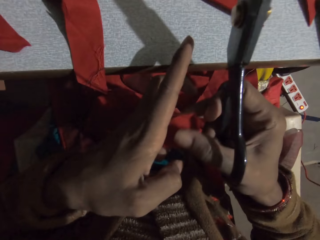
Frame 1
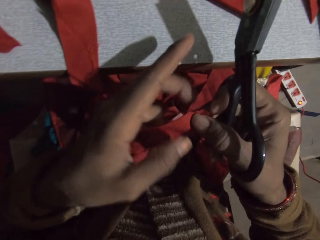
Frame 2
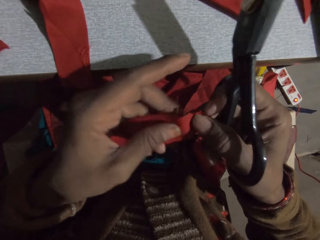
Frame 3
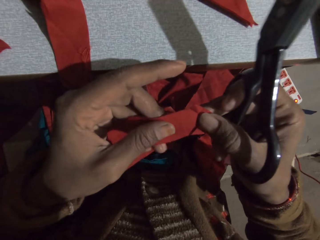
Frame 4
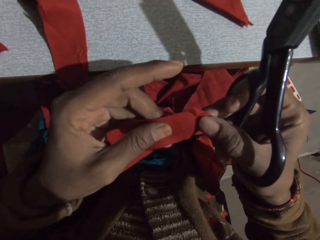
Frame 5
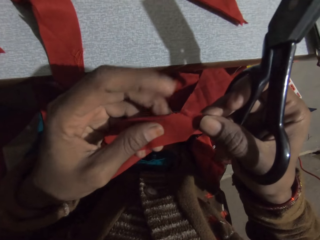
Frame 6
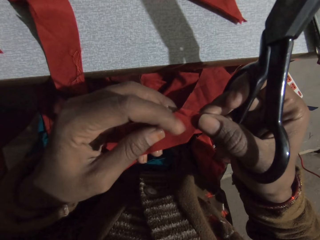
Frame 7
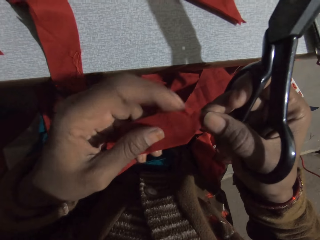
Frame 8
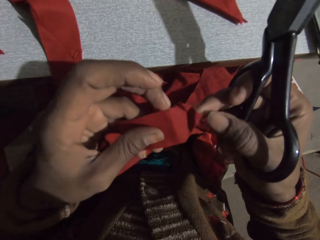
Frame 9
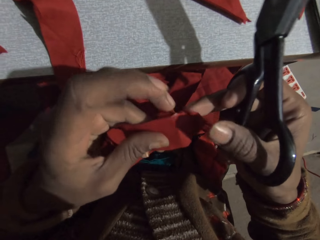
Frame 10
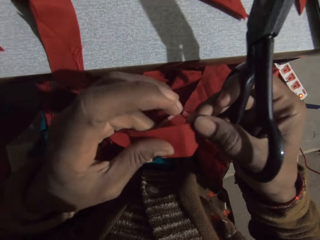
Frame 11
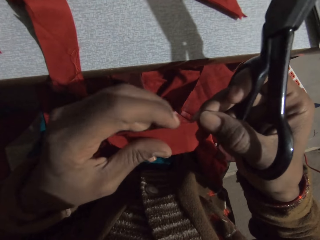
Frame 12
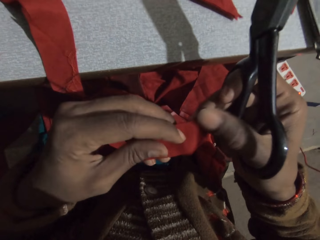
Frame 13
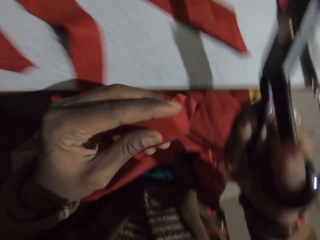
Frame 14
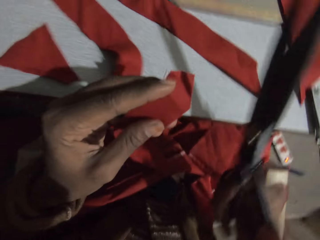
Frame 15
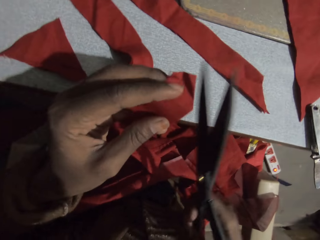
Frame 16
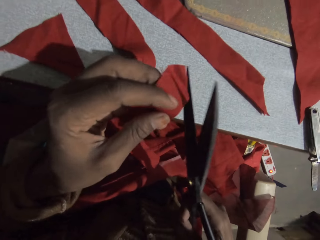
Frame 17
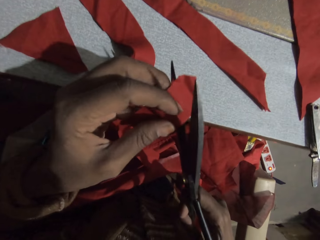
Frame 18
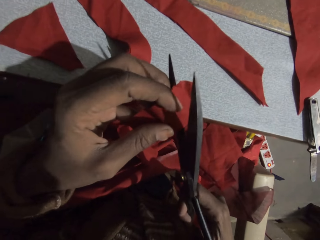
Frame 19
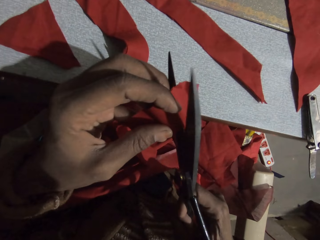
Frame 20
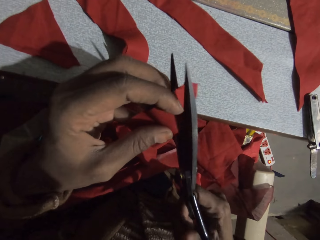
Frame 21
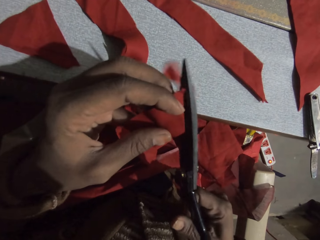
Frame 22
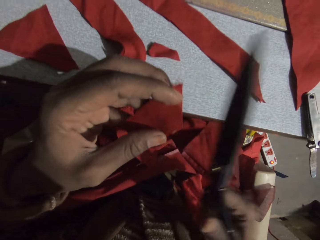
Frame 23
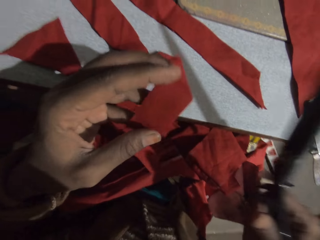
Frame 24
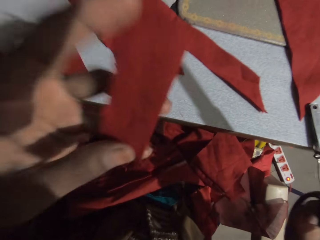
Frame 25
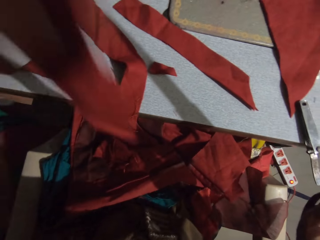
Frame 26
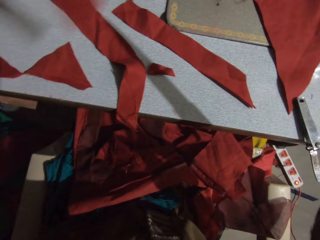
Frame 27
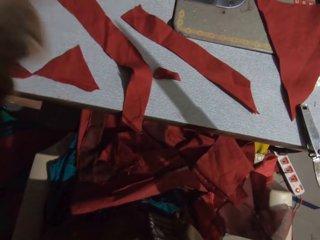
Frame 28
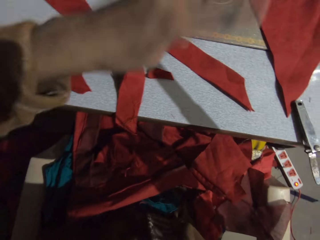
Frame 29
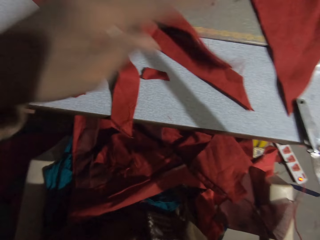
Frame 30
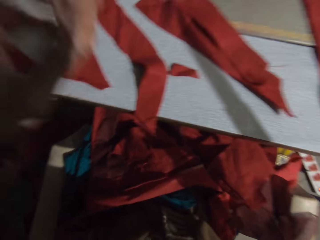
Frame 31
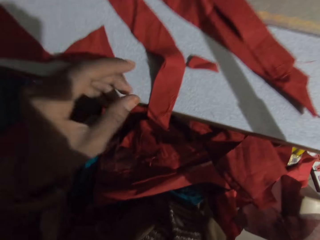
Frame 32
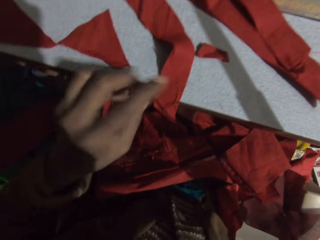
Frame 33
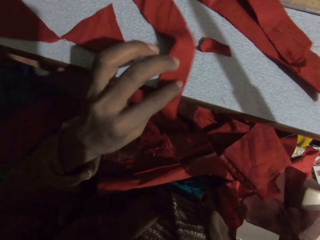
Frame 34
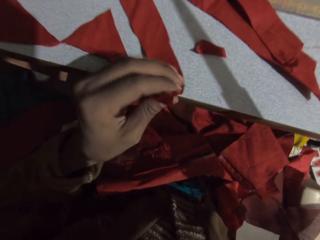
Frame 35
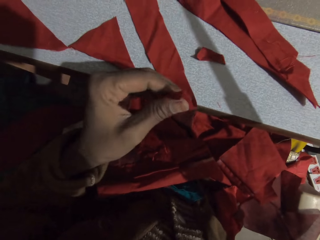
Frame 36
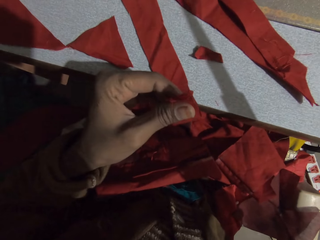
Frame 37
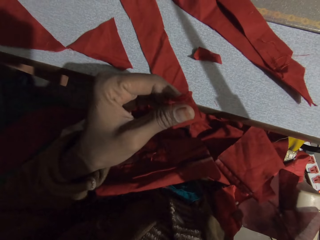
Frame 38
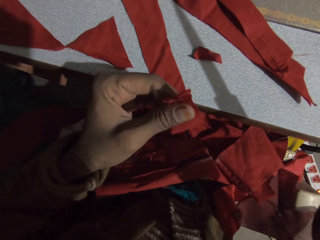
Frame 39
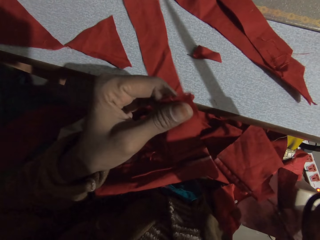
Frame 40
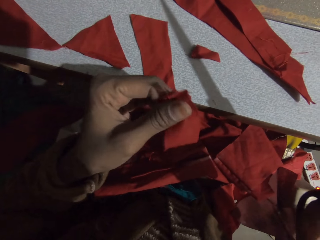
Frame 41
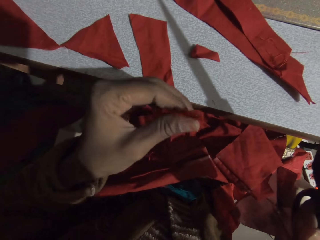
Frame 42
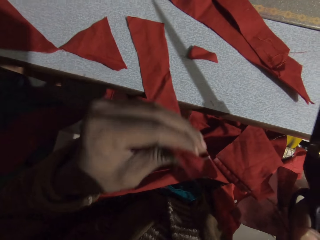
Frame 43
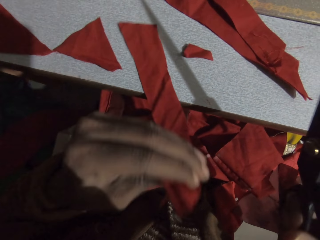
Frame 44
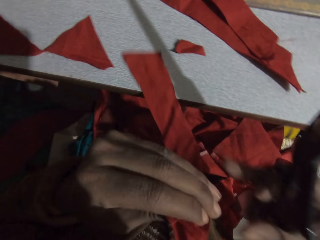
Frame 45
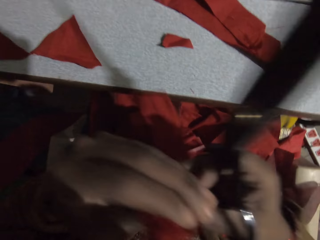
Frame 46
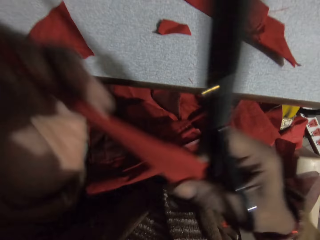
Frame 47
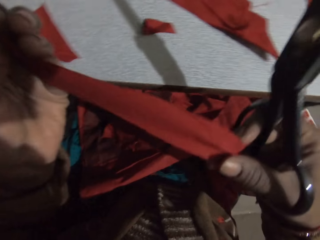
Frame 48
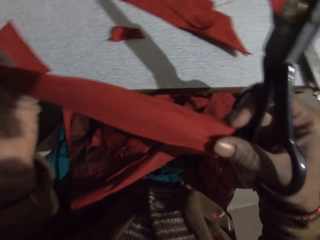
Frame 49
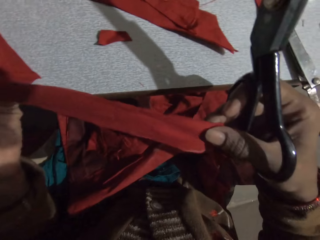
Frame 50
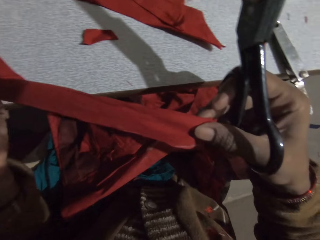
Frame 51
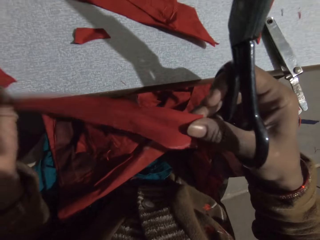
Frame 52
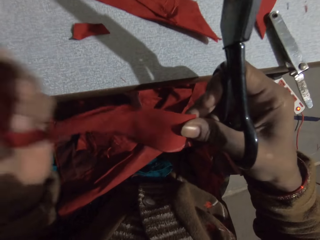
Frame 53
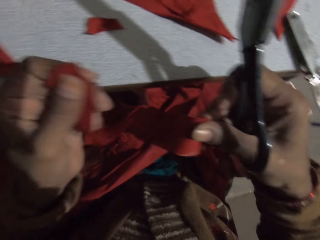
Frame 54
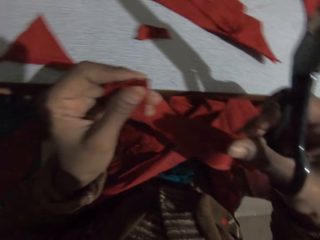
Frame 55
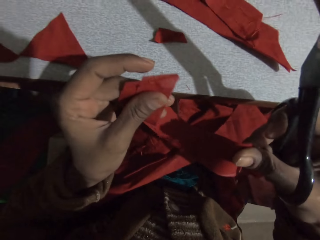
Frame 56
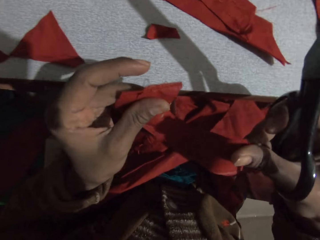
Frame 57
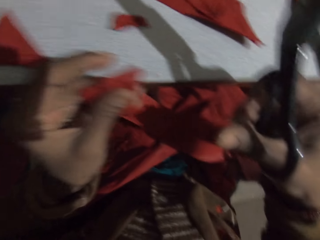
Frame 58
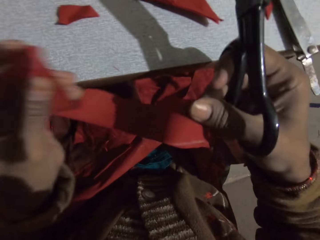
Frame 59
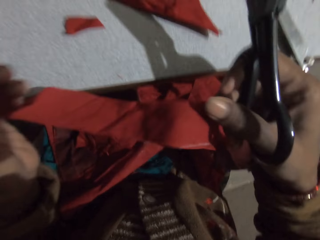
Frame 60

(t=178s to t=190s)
The camera wearer looks at a piece of cloth. They cut the piece of cloth with scissors. They move a hand. They put the cloth on the sewing machine table. They pick the cloth from the sewing machine table. They hold the piece of cloth. They hold the cloth with both hands. They look at the piece of cloth.

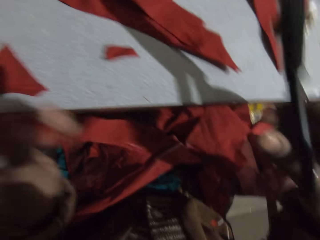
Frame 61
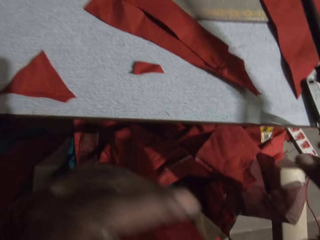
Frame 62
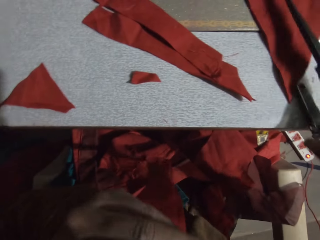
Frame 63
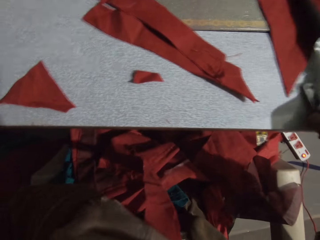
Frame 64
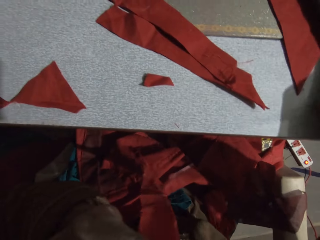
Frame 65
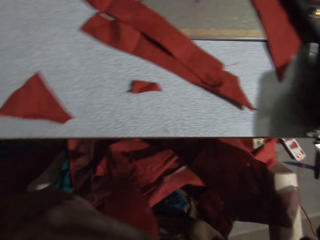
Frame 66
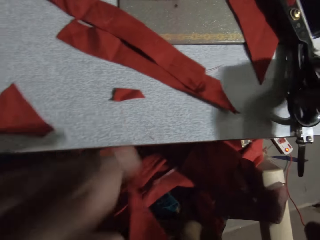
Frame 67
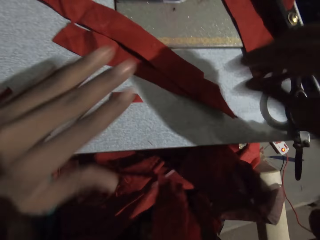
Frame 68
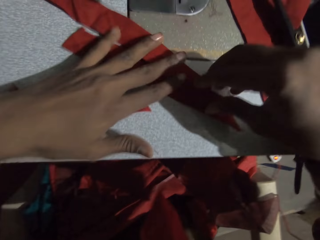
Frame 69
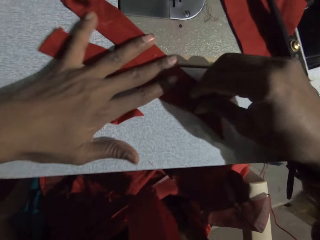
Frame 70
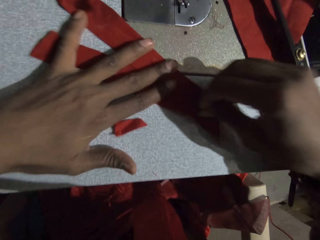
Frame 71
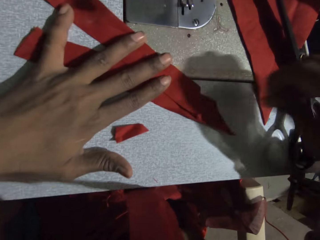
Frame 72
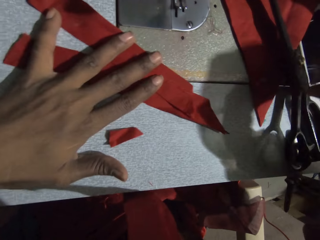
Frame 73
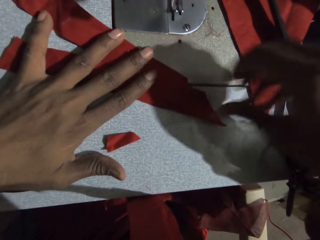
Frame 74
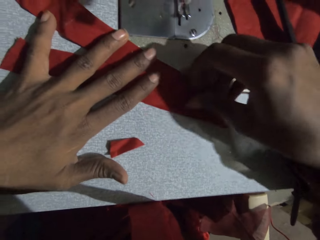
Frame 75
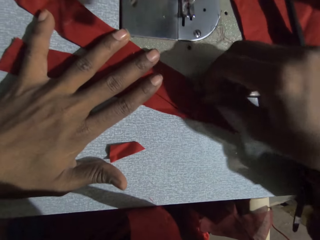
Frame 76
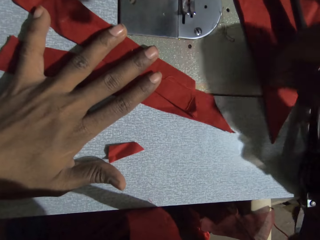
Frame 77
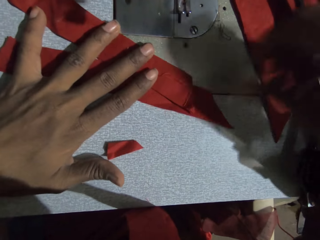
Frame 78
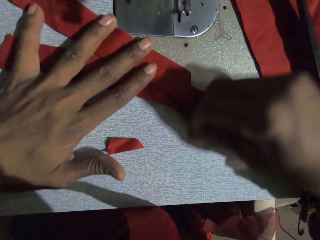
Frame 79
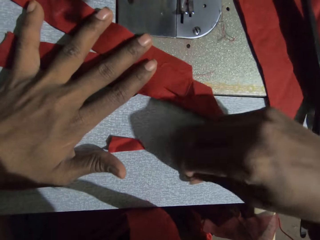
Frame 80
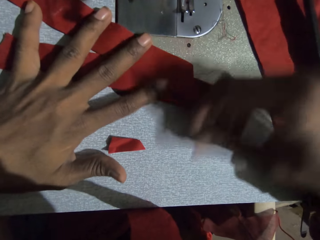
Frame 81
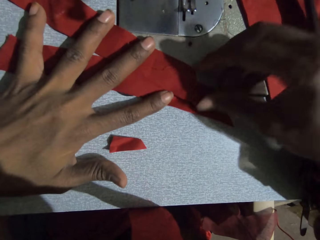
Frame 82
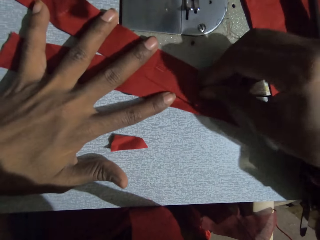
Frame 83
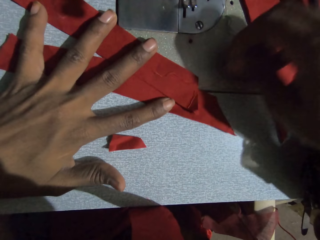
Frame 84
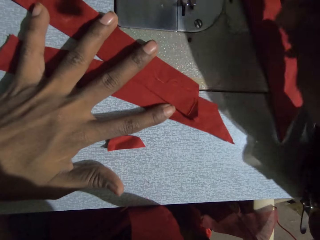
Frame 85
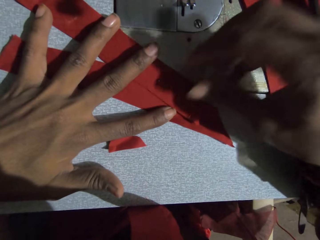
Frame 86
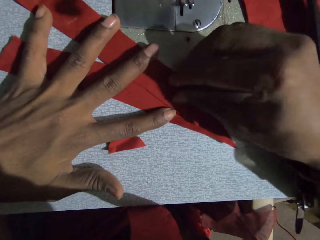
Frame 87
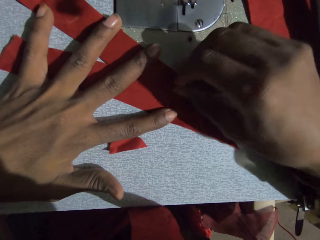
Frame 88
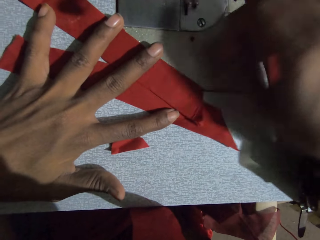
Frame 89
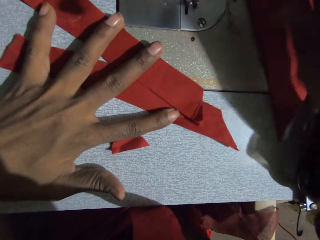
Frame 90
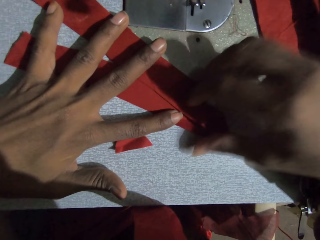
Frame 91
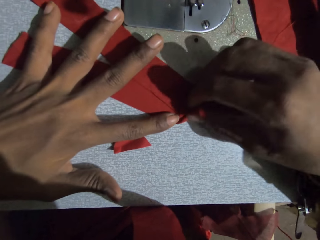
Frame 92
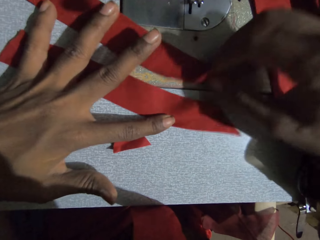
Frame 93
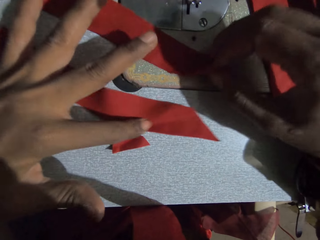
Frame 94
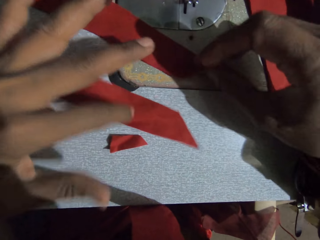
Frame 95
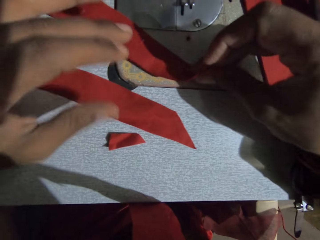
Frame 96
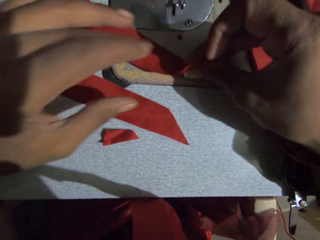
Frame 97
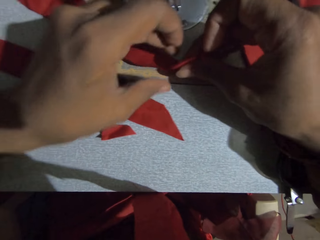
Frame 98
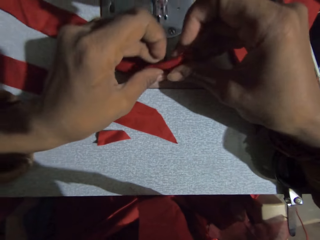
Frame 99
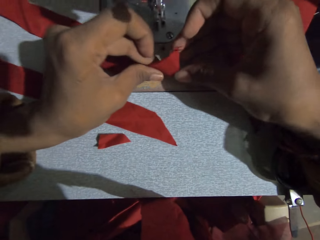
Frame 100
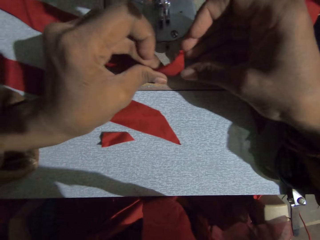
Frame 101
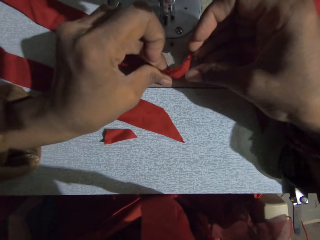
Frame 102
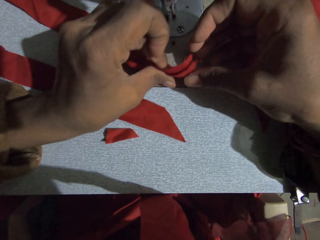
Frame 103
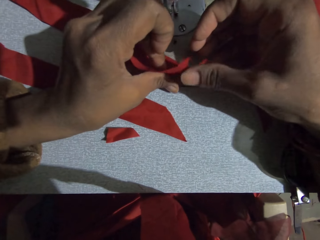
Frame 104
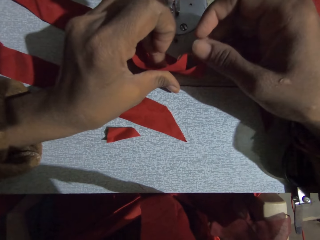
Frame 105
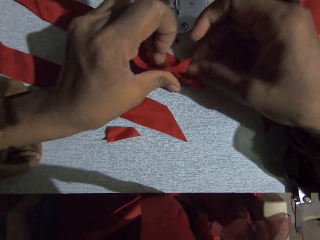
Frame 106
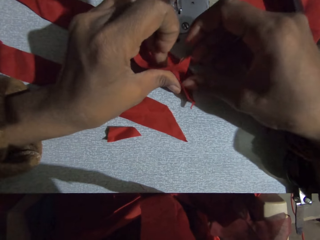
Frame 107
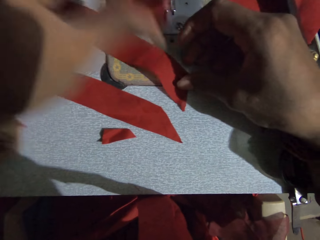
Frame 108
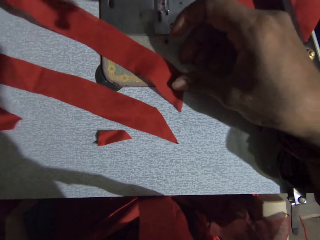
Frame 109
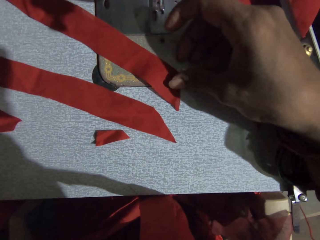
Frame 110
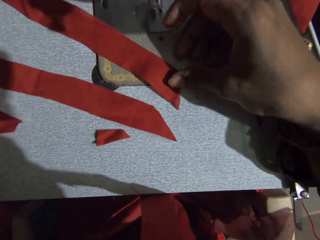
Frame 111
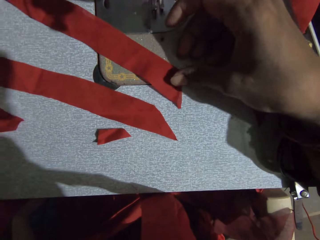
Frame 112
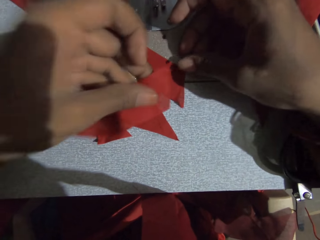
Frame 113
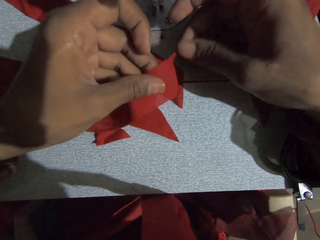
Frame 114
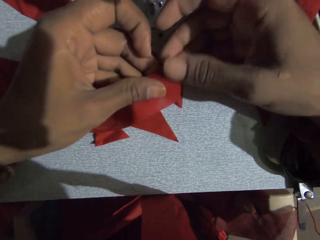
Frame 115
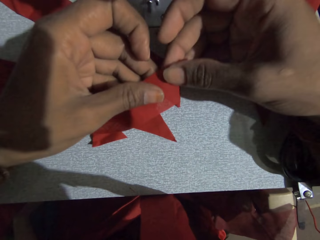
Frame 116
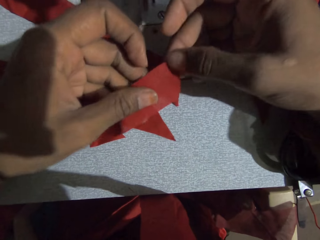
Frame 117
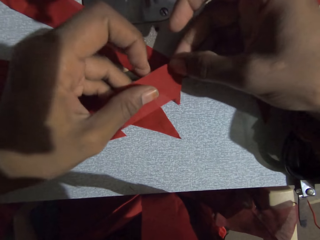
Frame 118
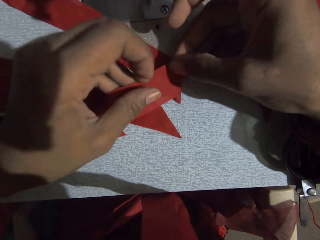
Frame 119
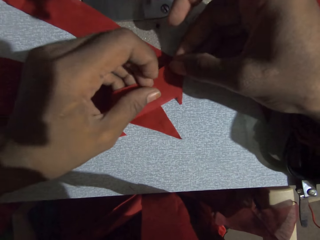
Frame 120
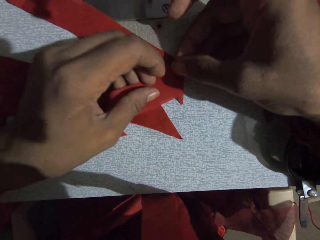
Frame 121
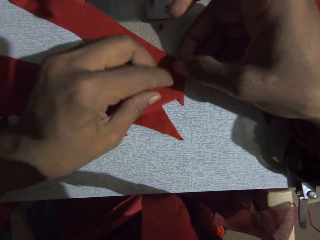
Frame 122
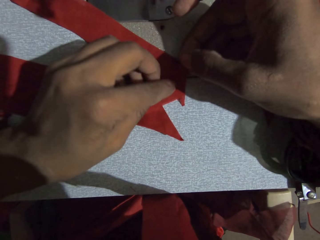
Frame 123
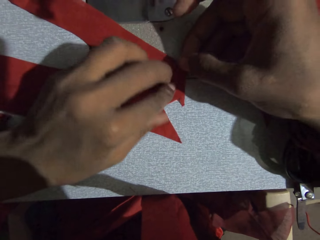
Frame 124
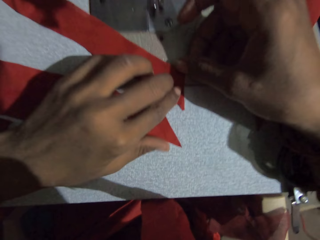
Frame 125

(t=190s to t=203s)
The camera wearer puts scissors on the sewing machine table. They place a hand on cloth pieces. They pull a thread from a cloth piece. They separate the cloths. They hold a piece of cloth, unfold the piece of cloth, hold the piece of cloth. They join the cloths.
